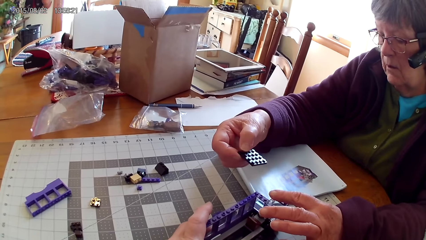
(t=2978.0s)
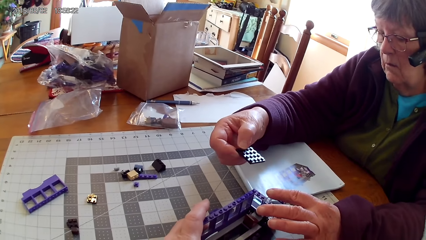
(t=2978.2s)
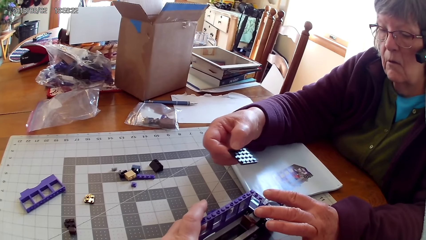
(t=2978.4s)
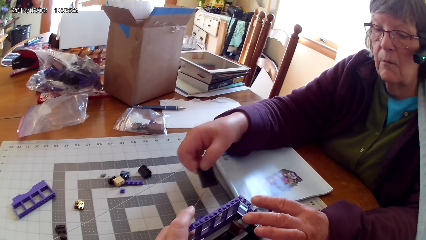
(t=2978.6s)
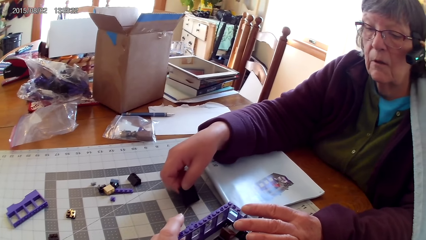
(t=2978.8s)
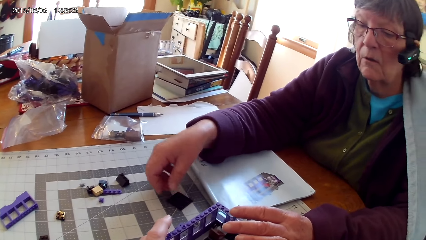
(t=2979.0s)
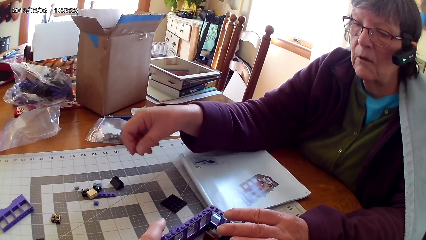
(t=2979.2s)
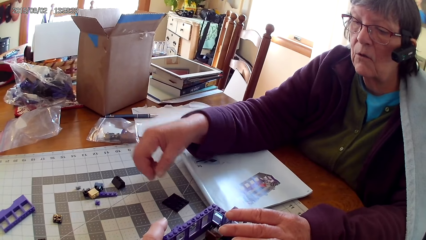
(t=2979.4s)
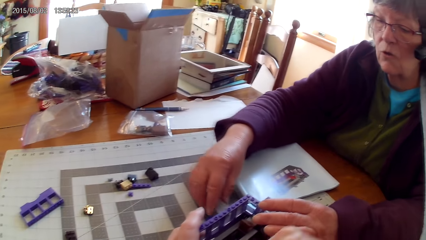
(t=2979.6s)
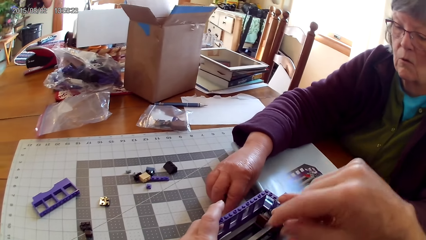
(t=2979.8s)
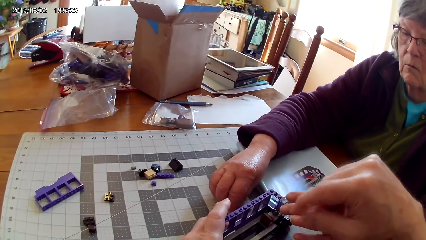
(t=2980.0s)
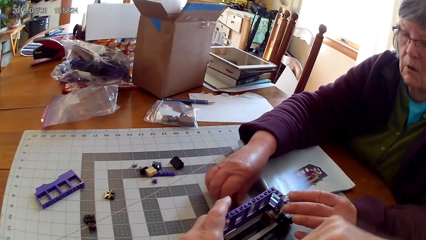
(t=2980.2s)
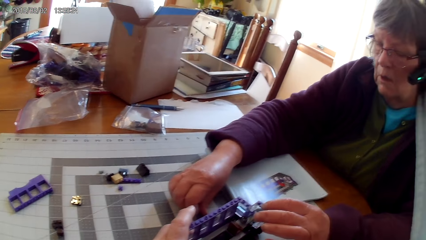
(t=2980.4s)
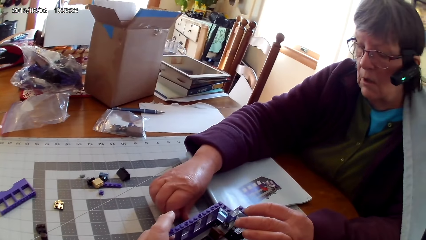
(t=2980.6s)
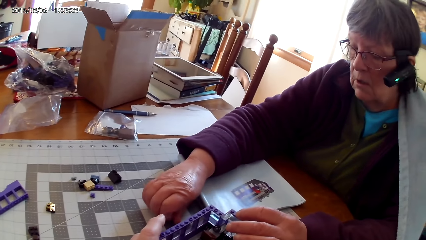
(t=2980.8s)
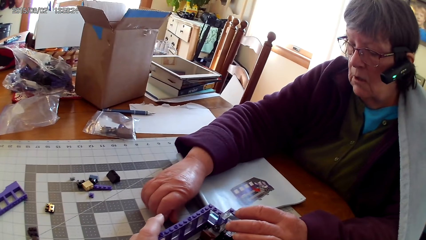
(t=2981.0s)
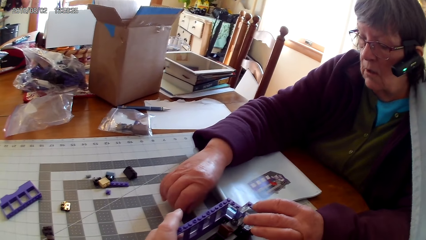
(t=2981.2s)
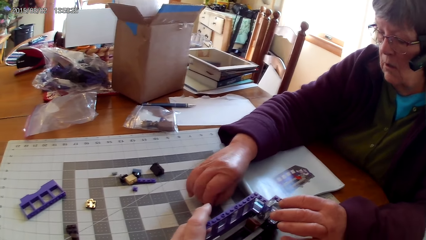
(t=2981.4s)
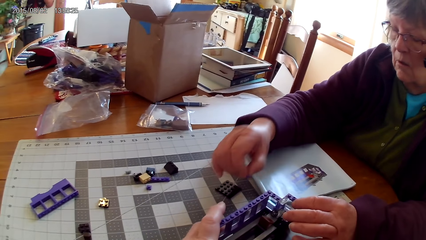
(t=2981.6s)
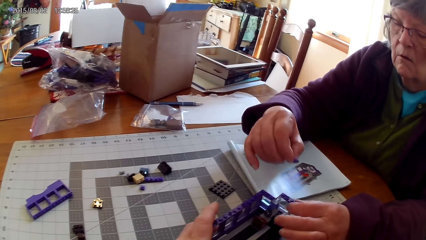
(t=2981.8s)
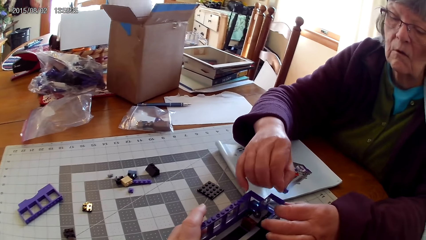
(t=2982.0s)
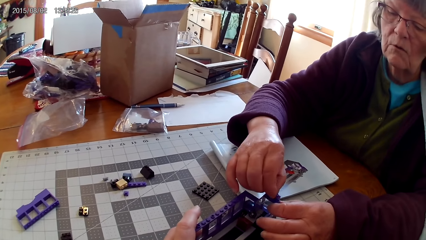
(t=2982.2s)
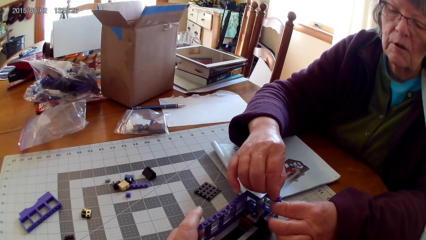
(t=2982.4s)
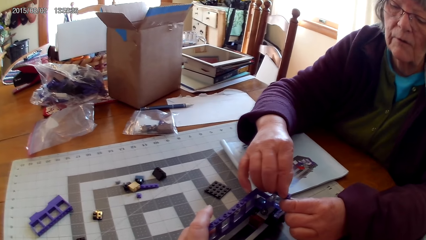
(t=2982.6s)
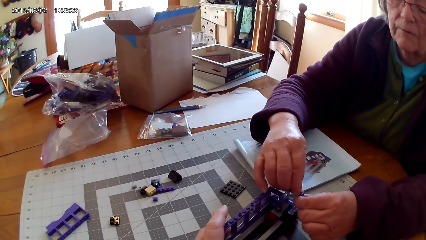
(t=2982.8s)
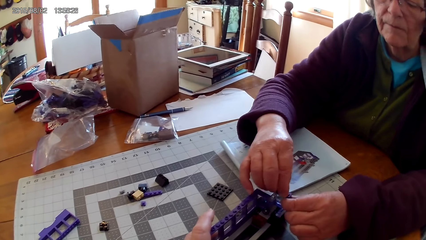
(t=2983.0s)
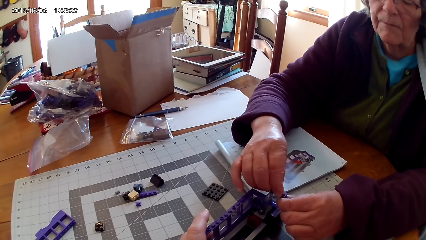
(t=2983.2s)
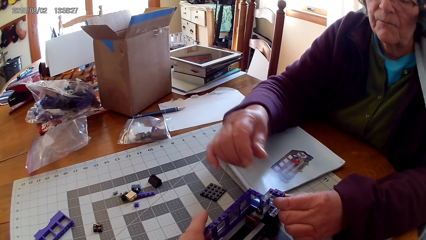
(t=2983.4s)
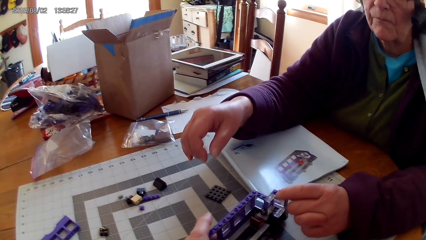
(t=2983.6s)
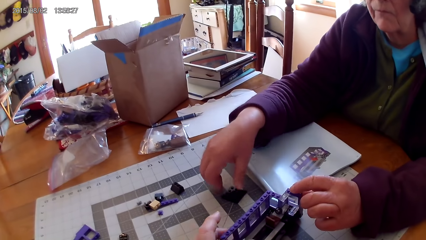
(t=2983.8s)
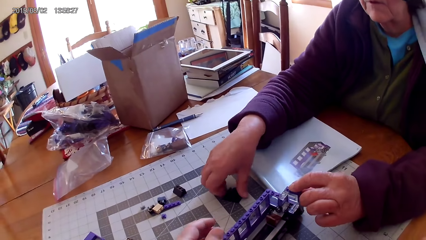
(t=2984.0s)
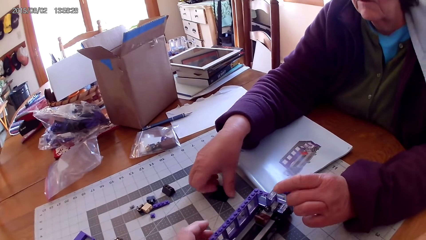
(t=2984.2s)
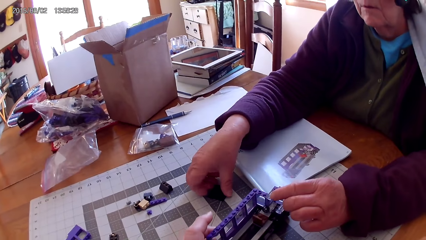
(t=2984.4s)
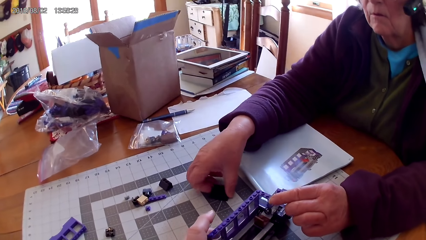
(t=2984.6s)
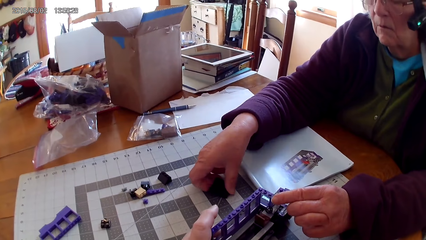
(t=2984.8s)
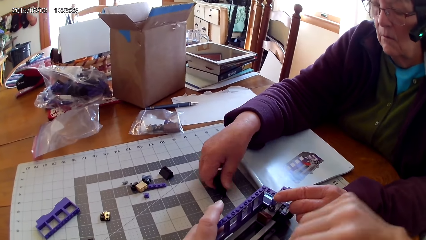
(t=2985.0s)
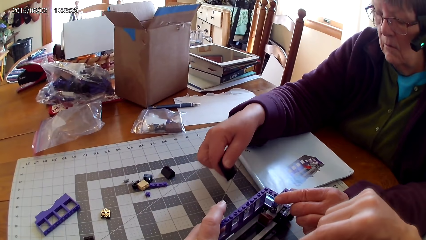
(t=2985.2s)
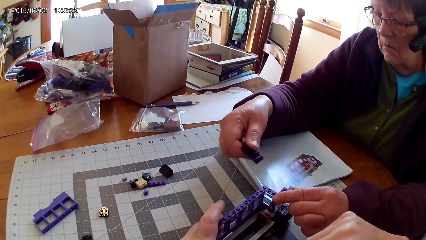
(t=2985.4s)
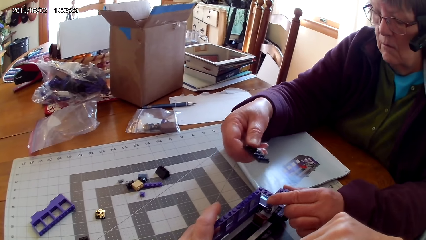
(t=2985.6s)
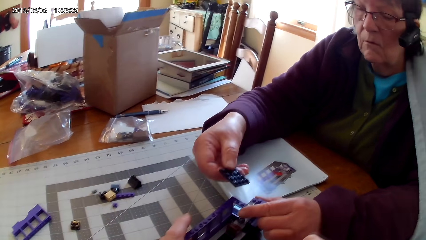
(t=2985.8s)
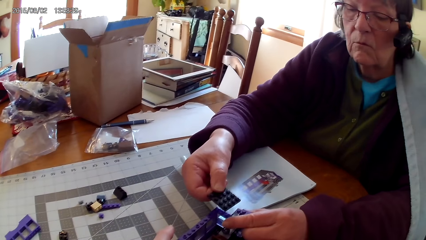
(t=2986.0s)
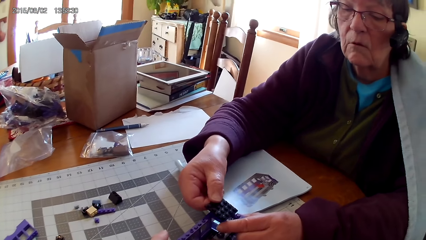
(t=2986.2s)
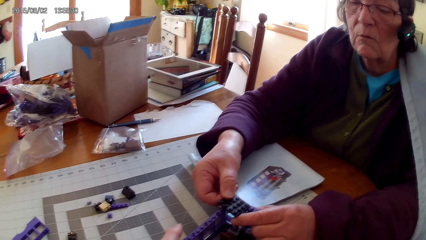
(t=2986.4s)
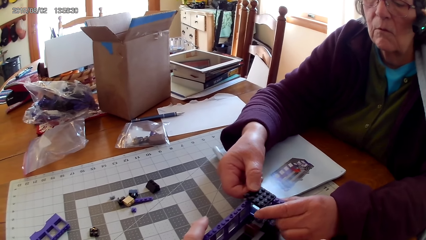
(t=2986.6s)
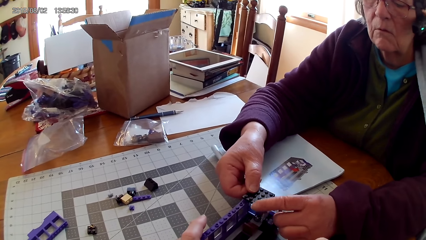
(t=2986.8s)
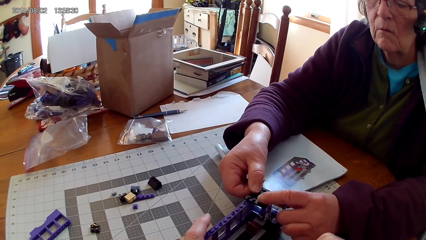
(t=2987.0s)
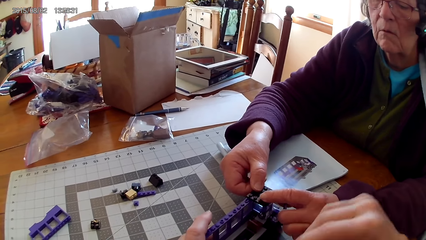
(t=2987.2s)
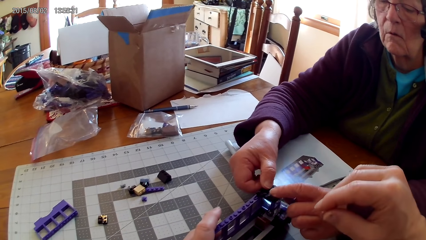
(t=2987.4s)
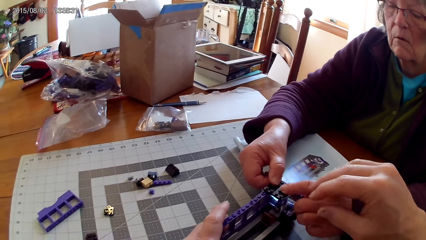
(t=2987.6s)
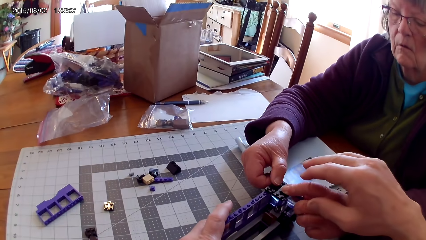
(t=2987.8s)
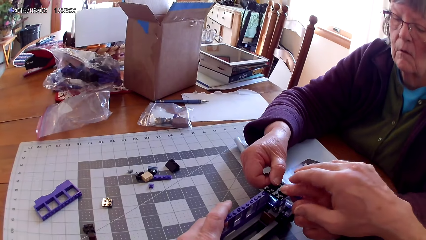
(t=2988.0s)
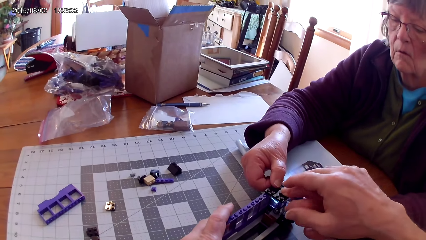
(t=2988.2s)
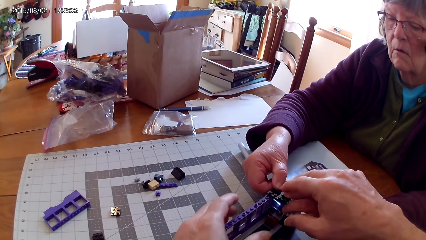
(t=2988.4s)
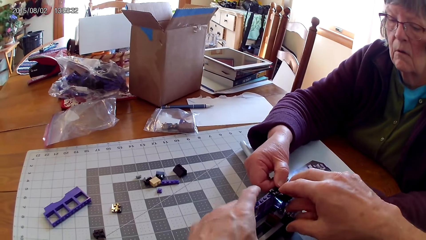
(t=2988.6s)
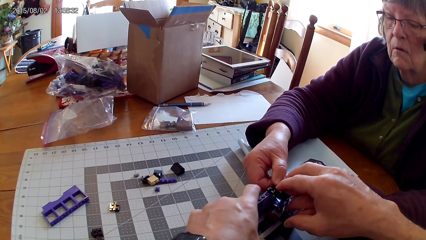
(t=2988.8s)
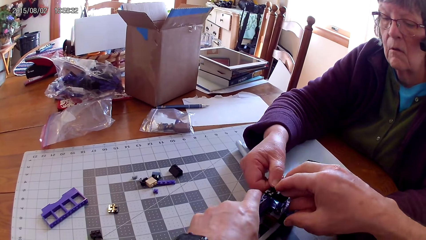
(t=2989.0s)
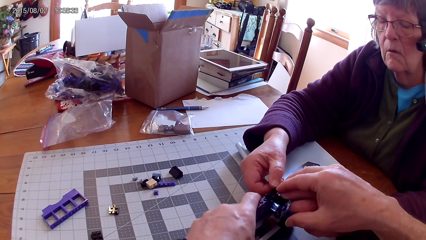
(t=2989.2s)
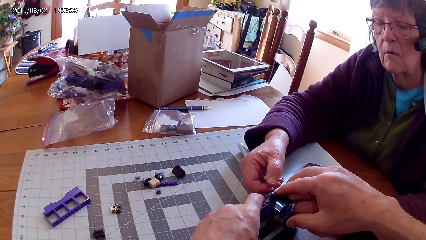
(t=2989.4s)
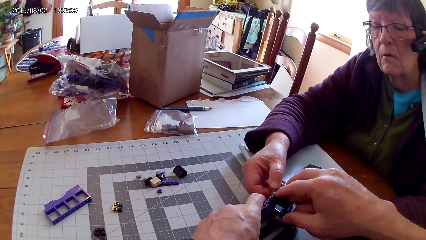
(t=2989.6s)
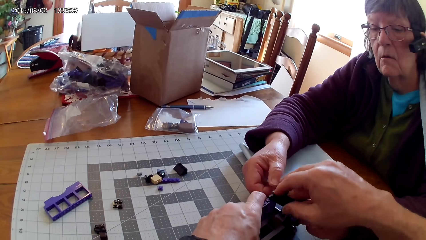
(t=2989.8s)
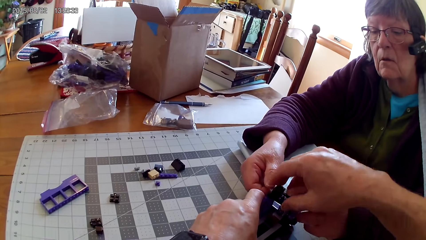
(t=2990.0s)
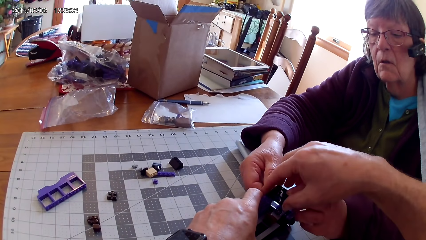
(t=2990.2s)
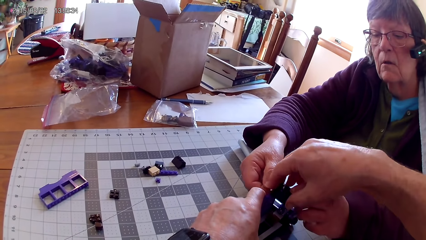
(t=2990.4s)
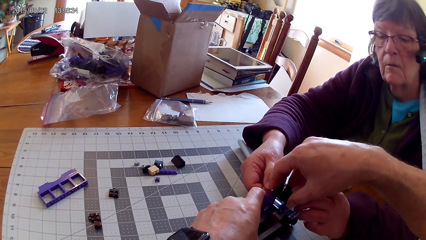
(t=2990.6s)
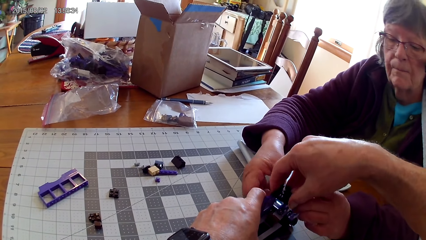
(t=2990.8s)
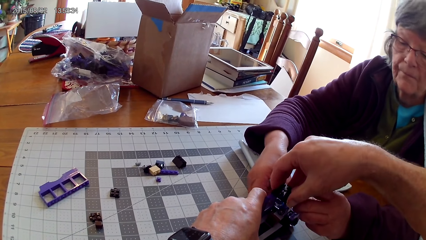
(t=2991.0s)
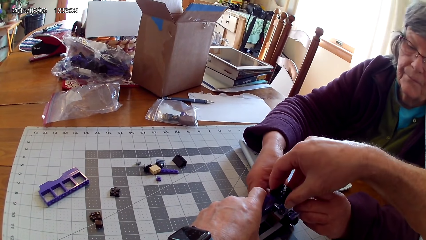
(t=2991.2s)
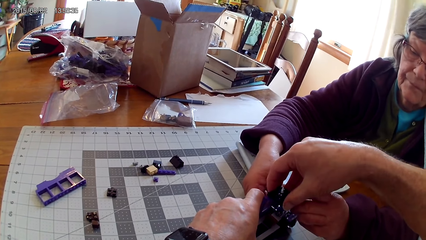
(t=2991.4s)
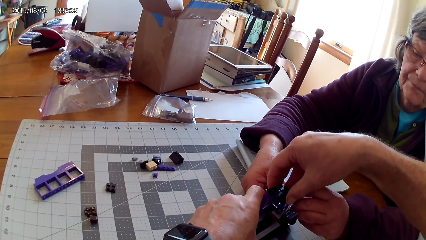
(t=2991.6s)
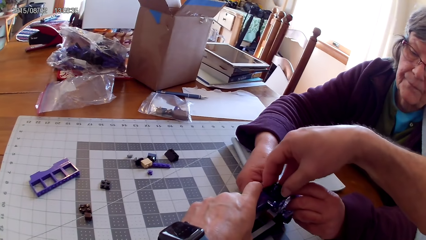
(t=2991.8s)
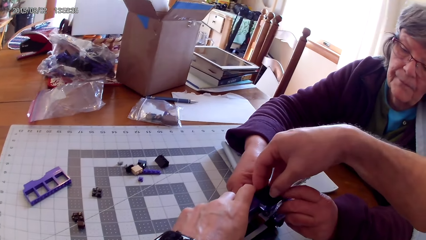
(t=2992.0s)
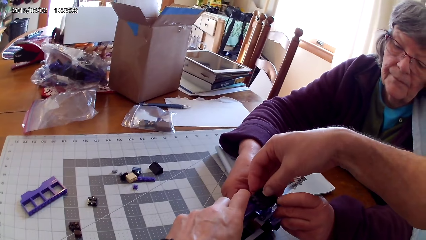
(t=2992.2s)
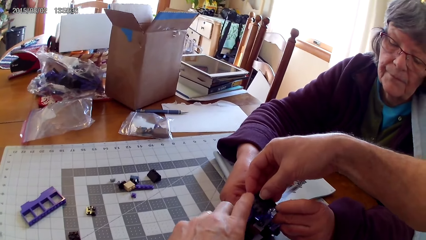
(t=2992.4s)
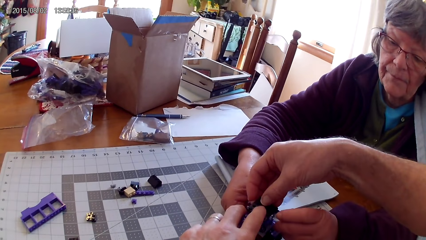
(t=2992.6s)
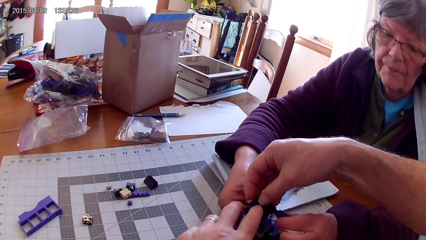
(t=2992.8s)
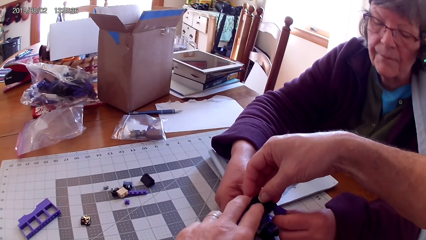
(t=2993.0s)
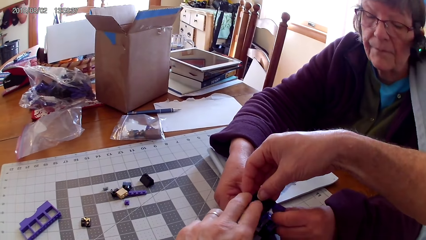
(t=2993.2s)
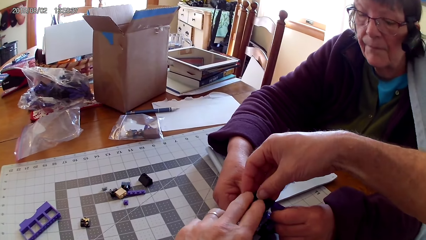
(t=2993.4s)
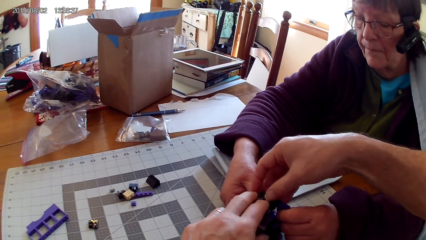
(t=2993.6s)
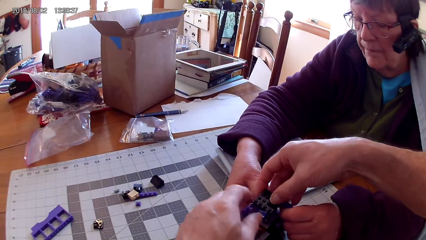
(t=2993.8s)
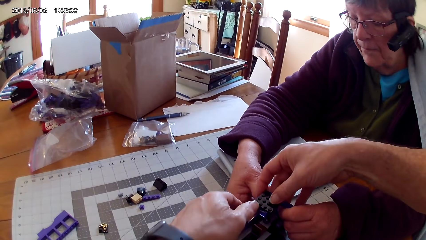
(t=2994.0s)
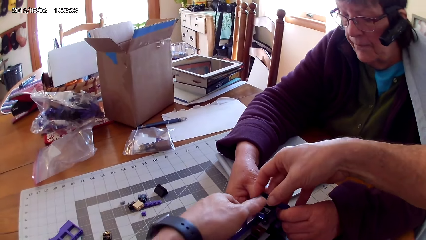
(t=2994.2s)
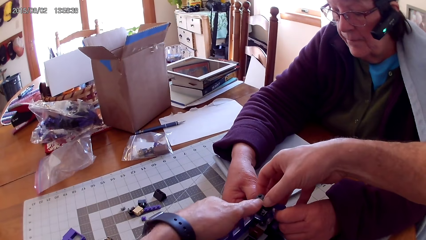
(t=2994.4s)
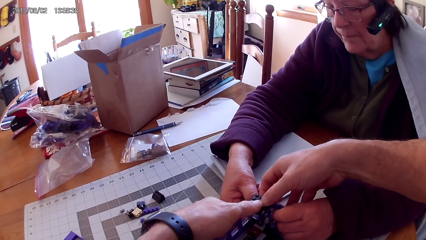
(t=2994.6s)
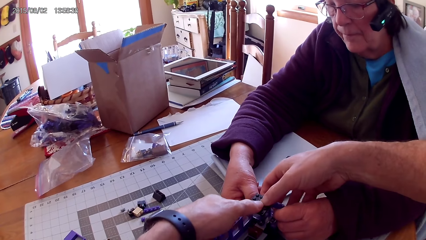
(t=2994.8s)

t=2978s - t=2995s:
The lady lifts the lego piece. The lady puts a plastic interlocking block on the table, picks a plastic interlocking block on the table, fixes the plastic interlocking block on the interlocking toy, and picks a plastic interlocking block on the table. The lady holds the piece of lego. The camera wearer assists the lady to make LEGO. They hold the piece of lego.
